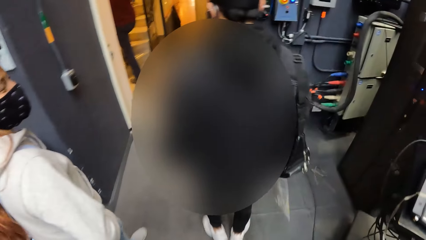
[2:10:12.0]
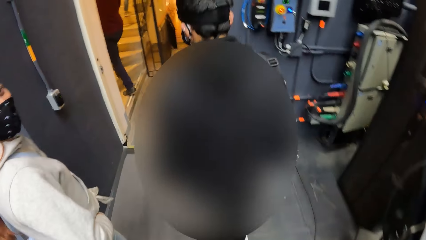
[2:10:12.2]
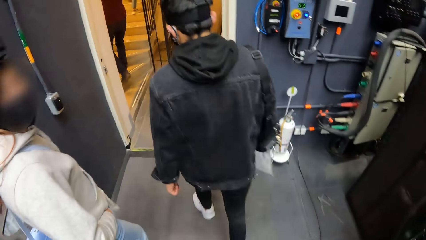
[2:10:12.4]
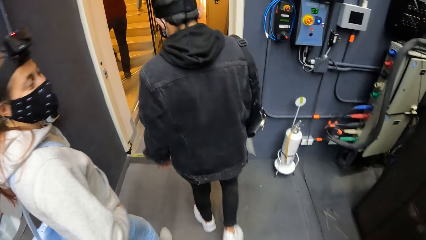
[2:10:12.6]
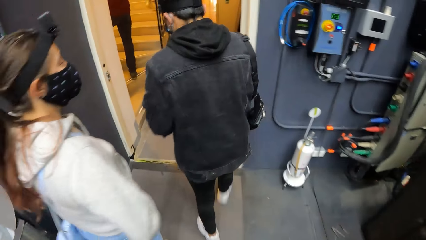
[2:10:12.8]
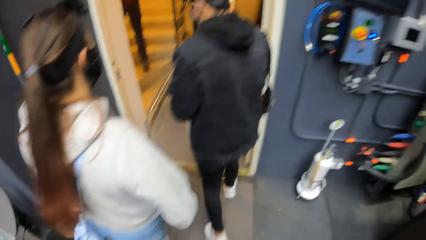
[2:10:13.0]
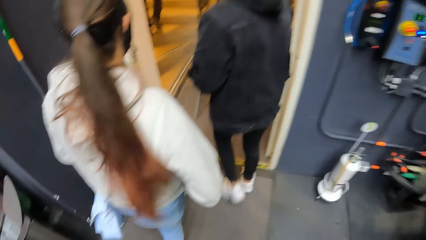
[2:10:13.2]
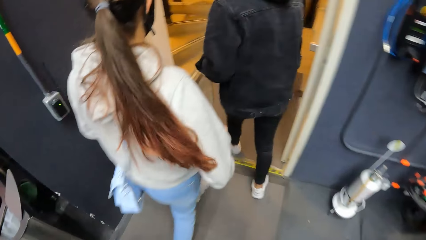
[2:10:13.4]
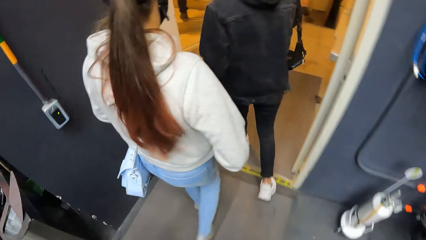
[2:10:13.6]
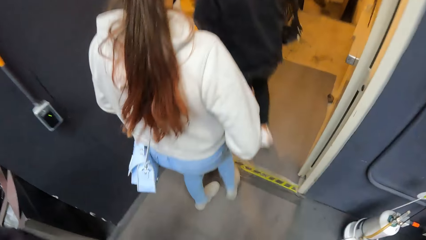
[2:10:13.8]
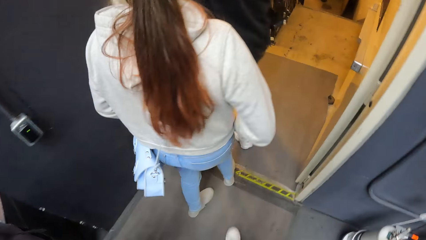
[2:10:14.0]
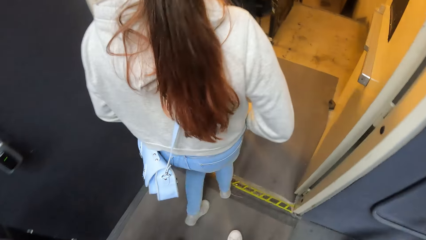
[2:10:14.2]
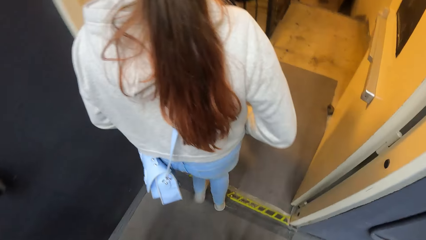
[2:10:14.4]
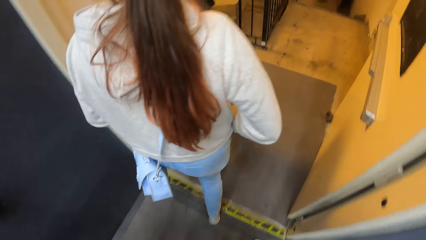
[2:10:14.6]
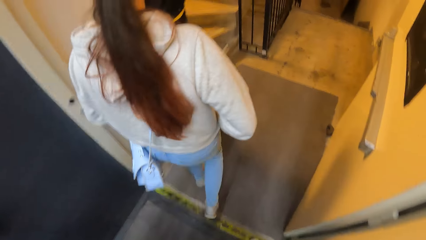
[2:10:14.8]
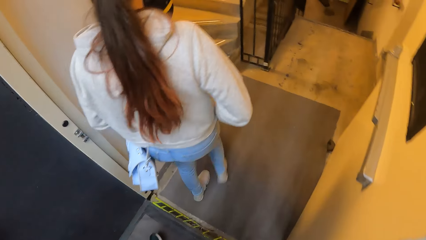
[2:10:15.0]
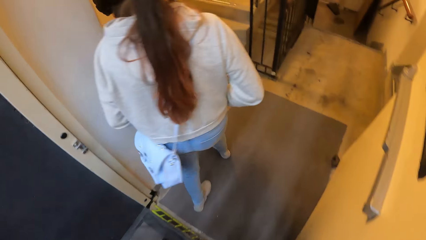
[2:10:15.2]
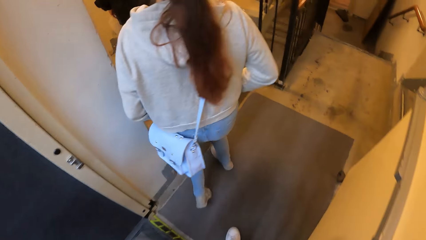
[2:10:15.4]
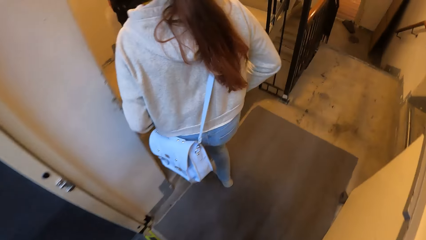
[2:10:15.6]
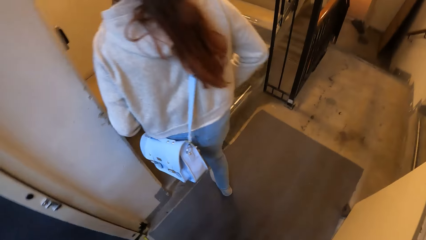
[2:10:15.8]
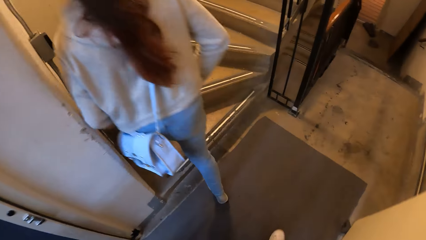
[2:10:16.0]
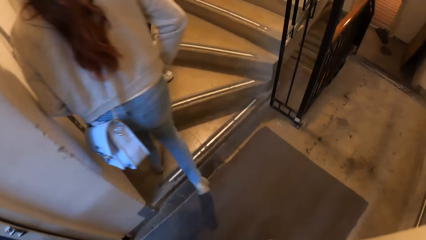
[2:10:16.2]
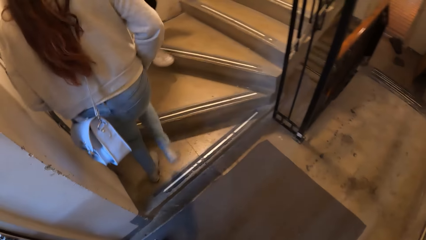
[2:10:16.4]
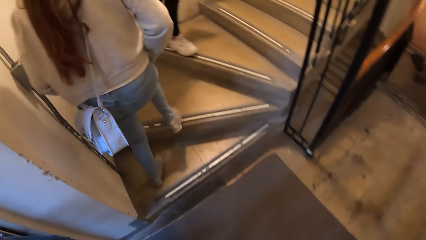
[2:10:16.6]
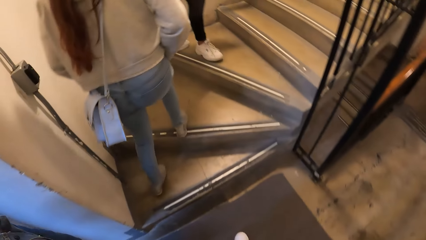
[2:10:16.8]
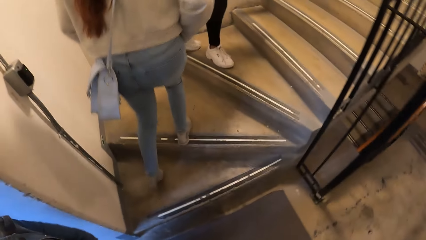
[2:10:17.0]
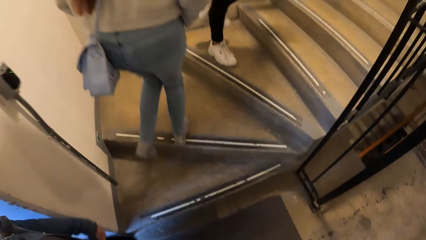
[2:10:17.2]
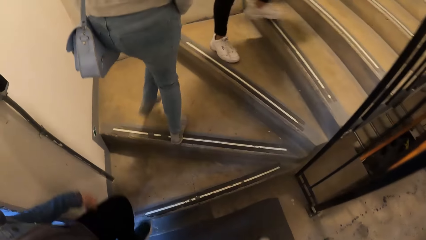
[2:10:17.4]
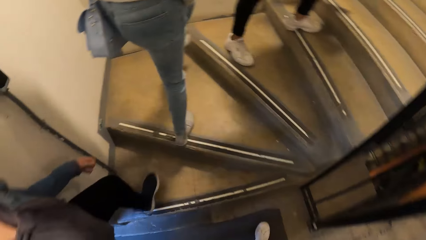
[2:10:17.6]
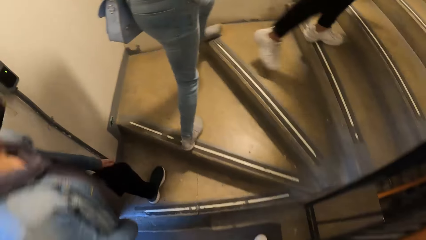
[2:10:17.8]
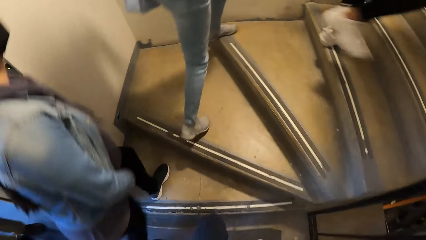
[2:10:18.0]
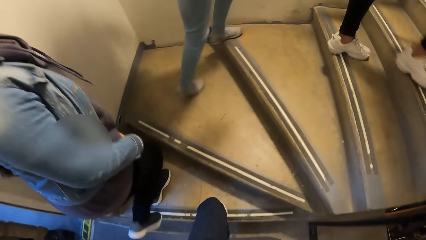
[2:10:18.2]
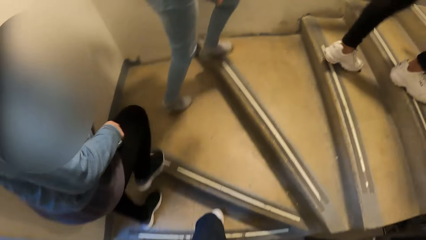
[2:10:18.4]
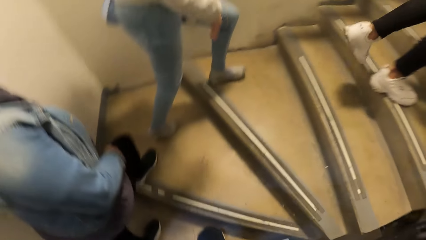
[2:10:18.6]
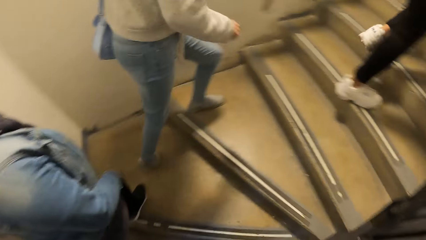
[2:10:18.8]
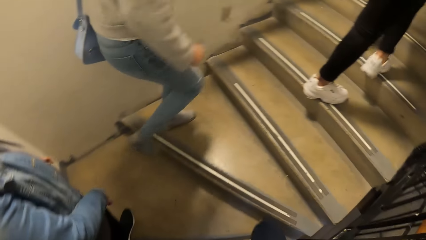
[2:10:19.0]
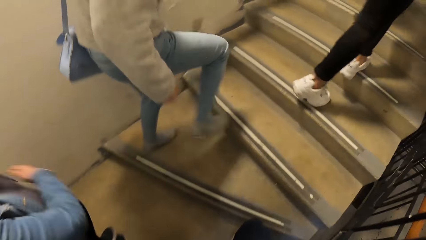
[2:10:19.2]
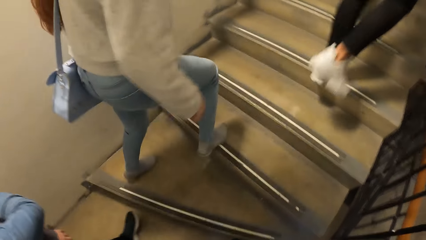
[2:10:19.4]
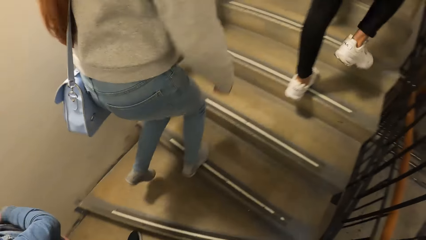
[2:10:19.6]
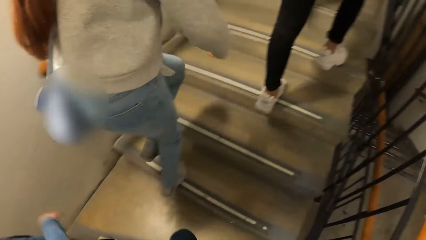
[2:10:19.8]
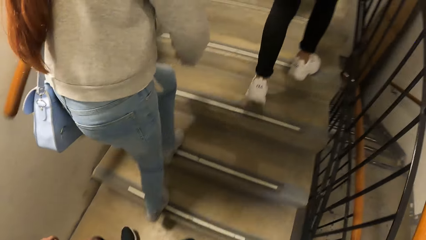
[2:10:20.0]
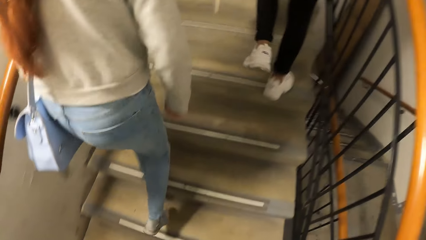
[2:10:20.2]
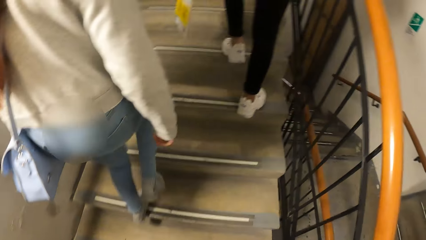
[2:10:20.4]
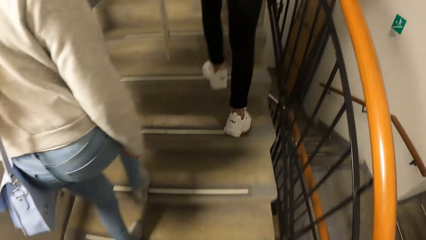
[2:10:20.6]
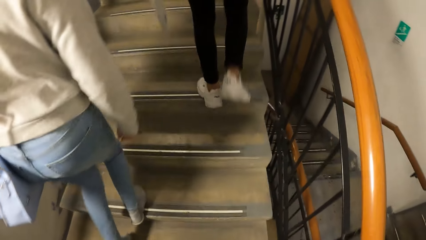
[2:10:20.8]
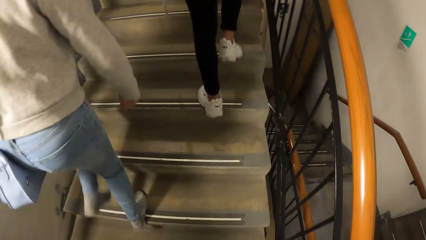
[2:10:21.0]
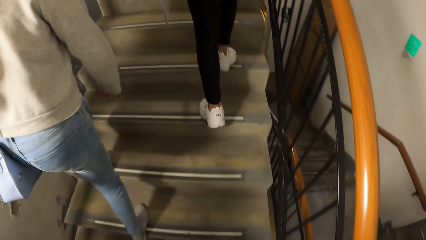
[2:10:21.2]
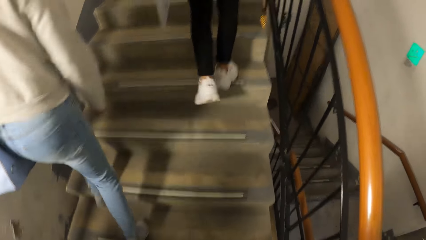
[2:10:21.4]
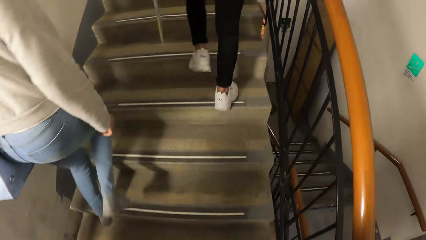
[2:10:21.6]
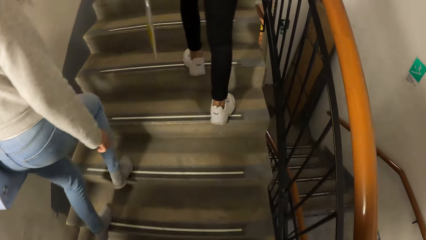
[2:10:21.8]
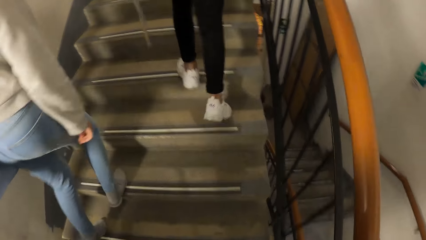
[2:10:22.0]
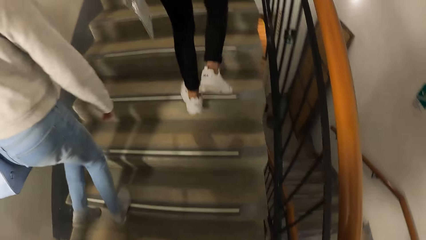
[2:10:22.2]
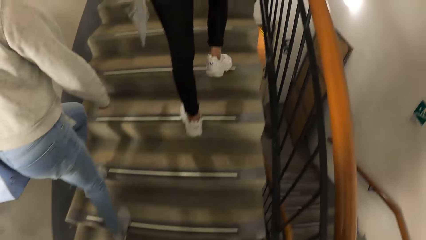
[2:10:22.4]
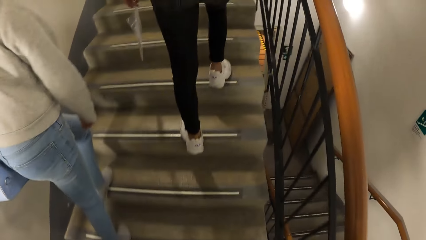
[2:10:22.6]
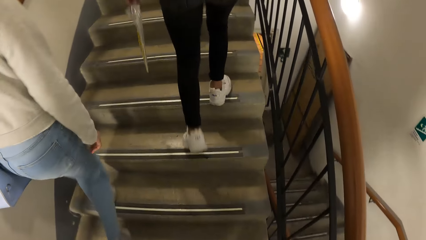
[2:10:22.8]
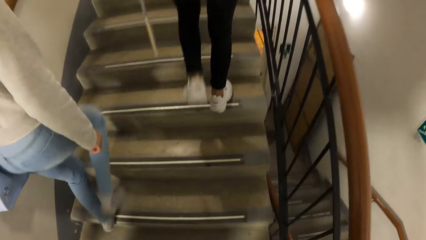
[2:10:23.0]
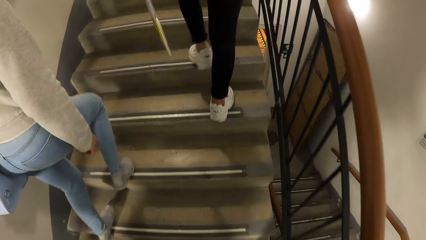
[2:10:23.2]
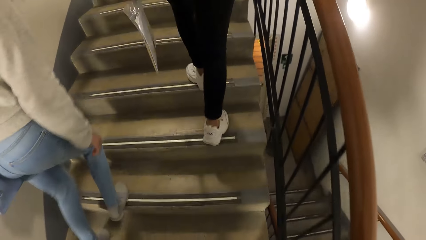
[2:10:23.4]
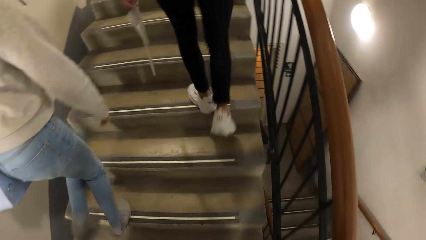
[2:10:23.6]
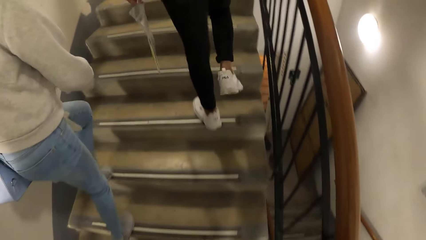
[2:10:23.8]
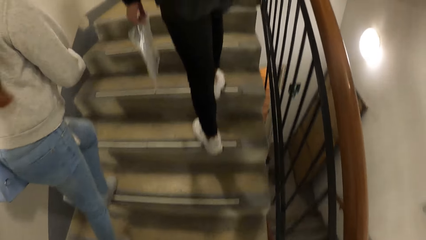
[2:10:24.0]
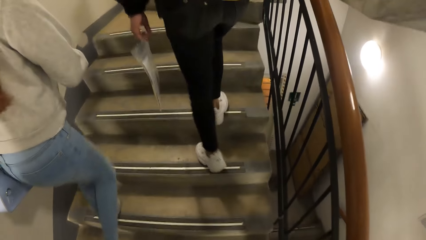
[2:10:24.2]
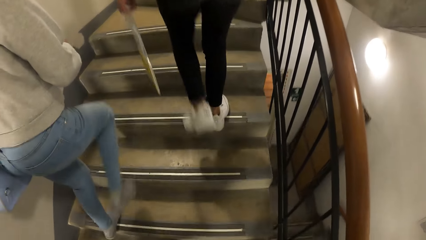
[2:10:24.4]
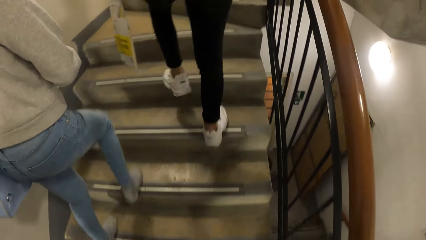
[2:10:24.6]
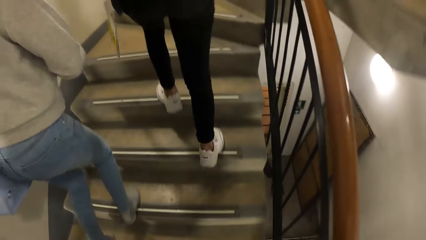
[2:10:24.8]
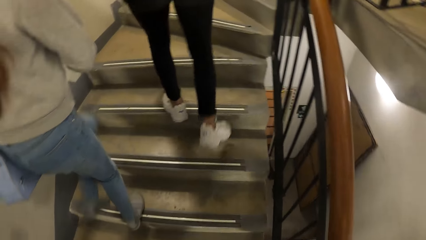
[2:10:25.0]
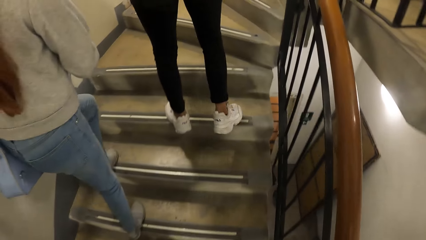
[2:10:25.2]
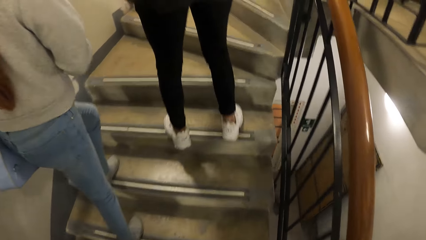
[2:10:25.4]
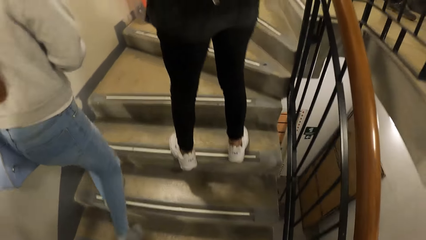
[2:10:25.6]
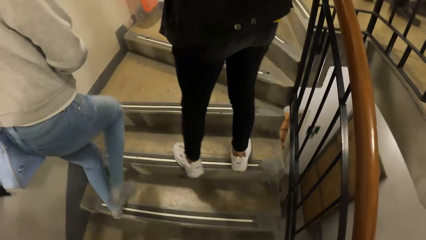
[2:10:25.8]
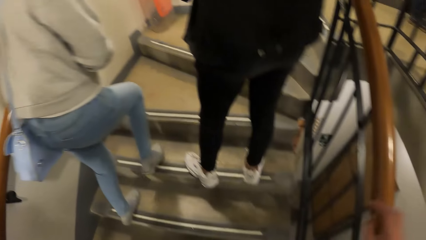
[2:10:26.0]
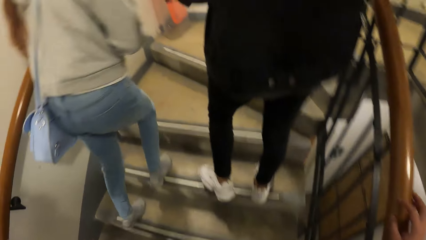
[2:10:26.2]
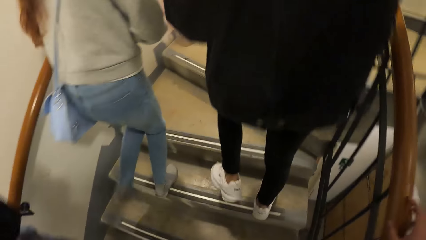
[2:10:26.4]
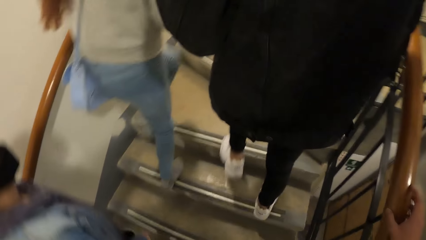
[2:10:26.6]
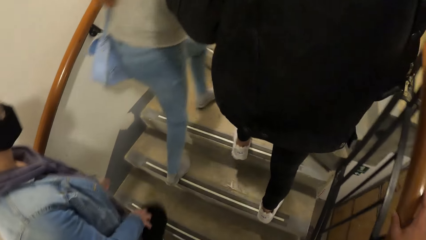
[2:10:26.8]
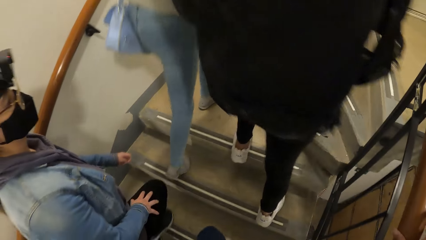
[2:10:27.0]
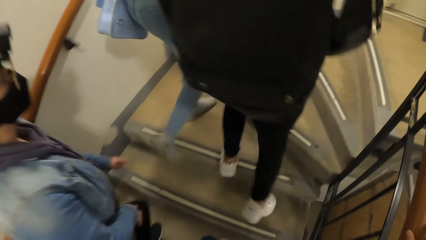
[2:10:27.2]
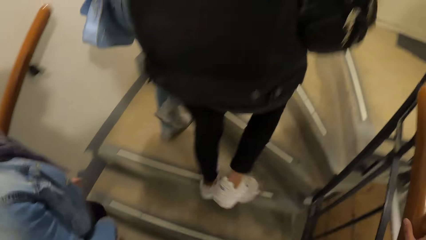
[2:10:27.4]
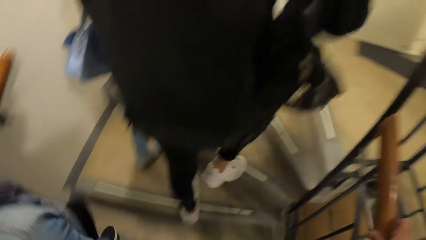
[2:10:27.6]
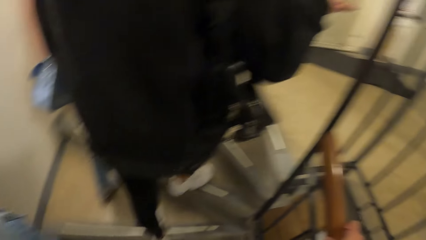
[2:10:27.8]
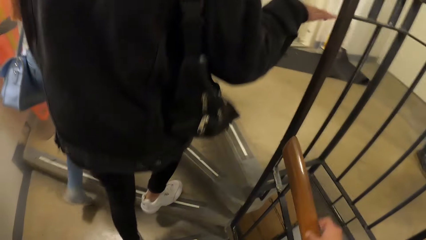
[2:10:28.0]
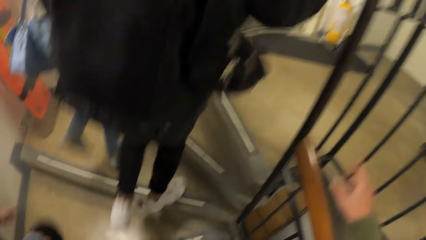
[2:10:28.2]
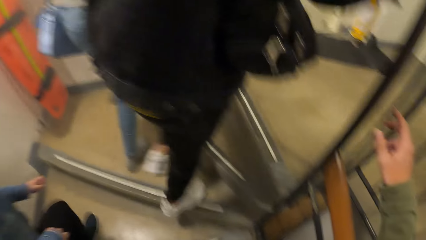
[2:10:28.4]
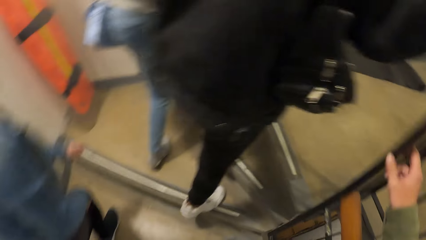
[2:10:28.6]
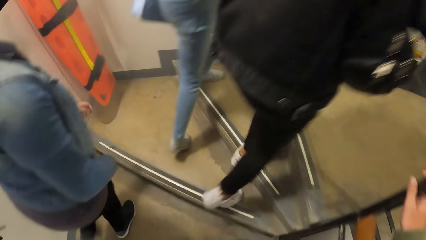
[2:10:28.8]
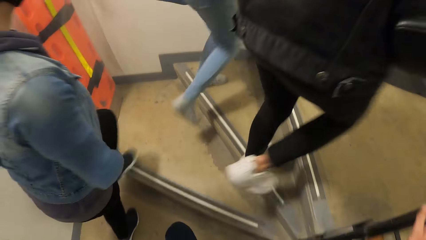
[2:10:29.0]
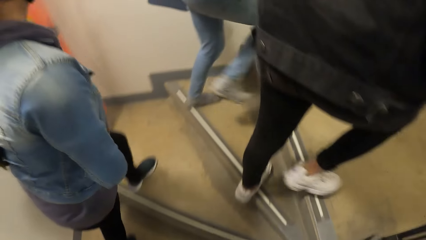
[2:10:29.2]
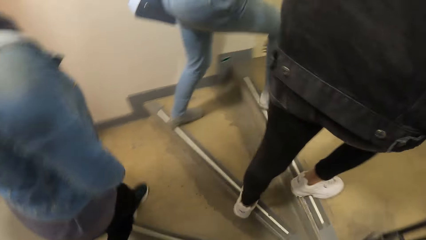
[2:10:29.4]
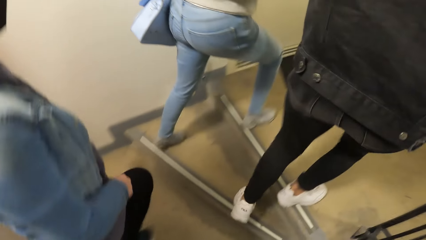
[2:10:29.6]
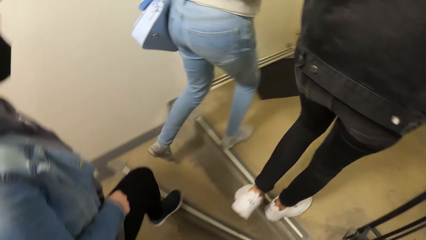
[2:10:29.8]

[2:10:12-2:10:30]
A man walks through a door in the opera house. A woman walks through the door in the opera house. The man walks up a flight of stairs. The camera wearer walks through the door in the opera house. The woman walks up the flight of stairs. Another woman walks up the flight of stairs. The camera wearer walks up the flight of stairs. He holds the metal. He places his right hand on the railing of the flight of stairs.
